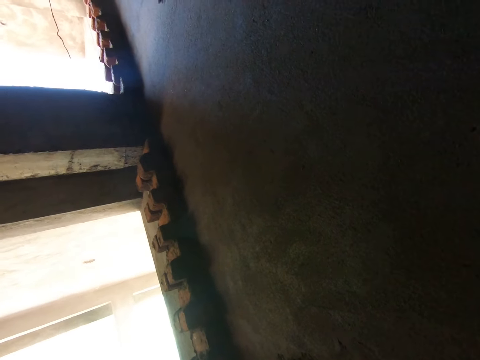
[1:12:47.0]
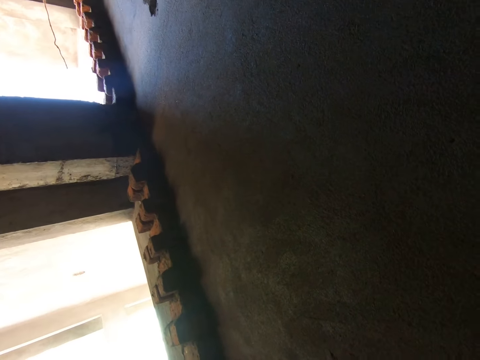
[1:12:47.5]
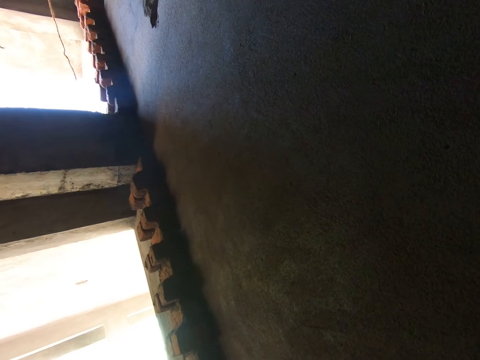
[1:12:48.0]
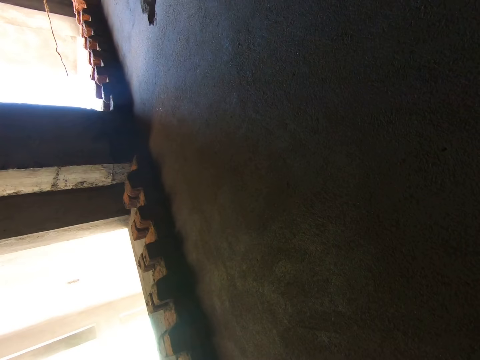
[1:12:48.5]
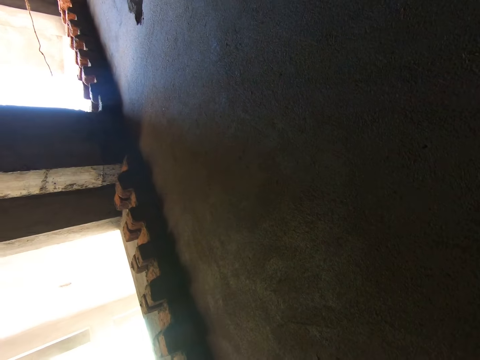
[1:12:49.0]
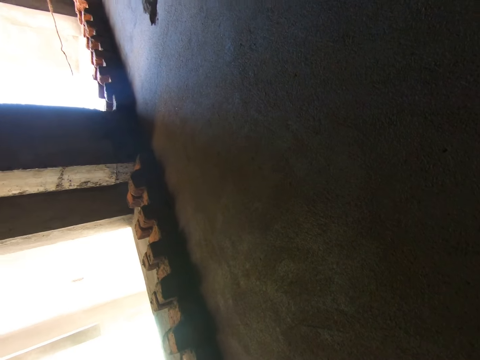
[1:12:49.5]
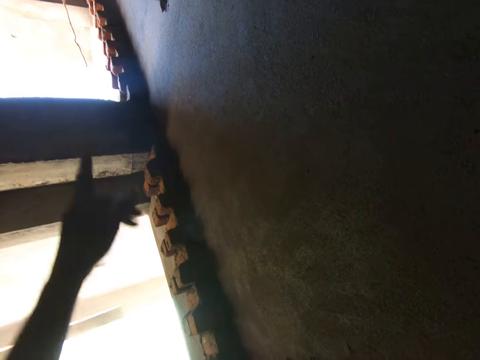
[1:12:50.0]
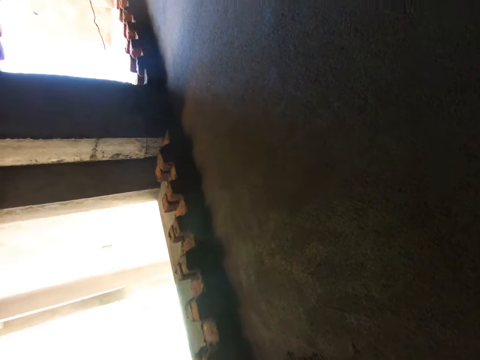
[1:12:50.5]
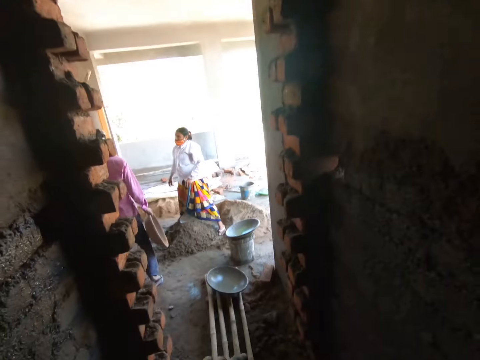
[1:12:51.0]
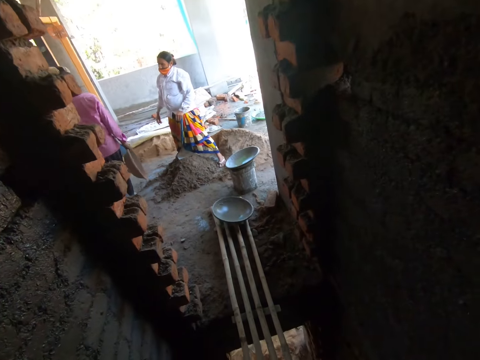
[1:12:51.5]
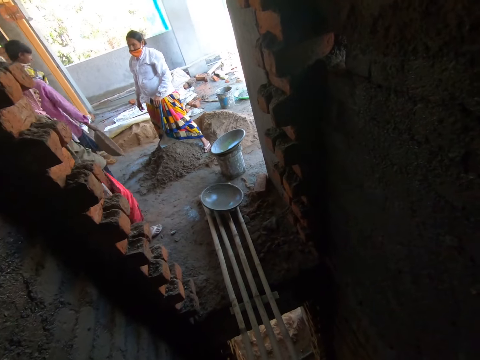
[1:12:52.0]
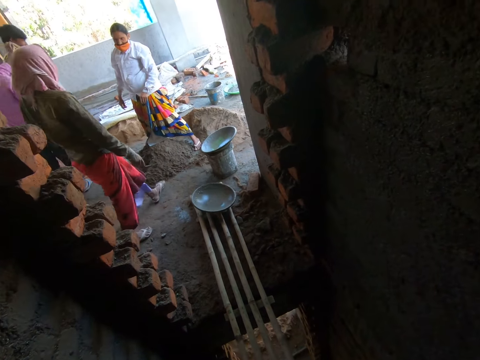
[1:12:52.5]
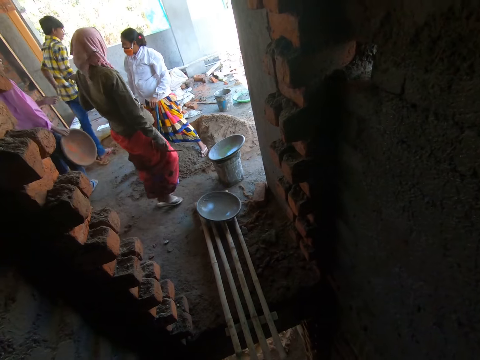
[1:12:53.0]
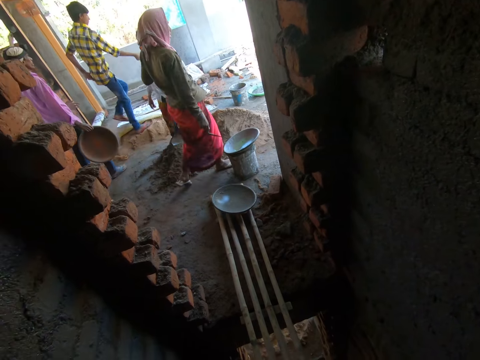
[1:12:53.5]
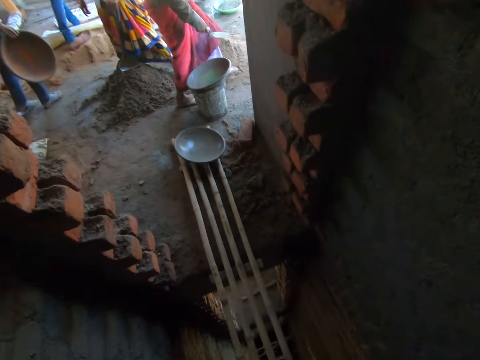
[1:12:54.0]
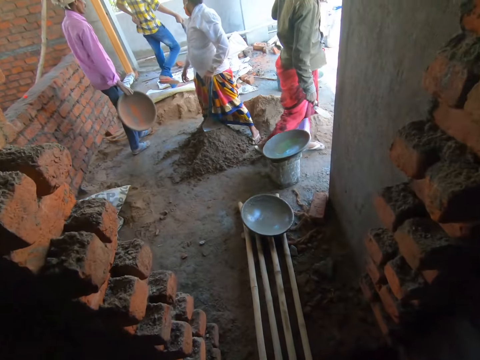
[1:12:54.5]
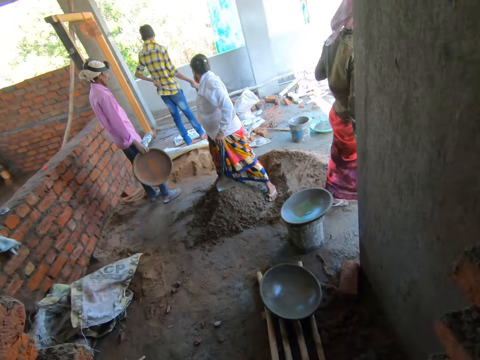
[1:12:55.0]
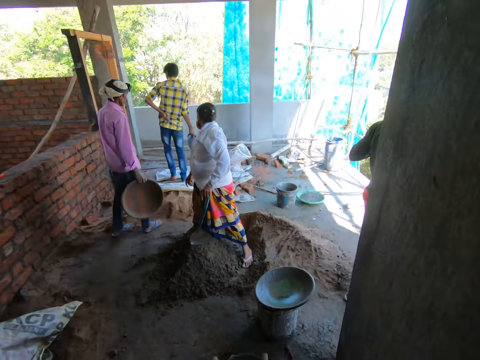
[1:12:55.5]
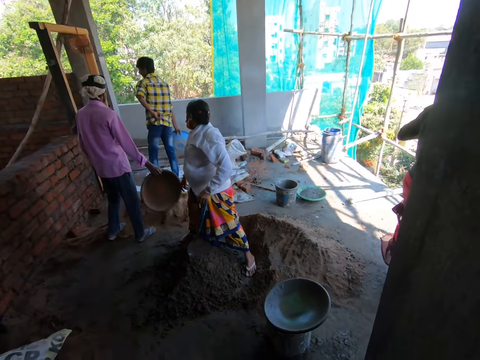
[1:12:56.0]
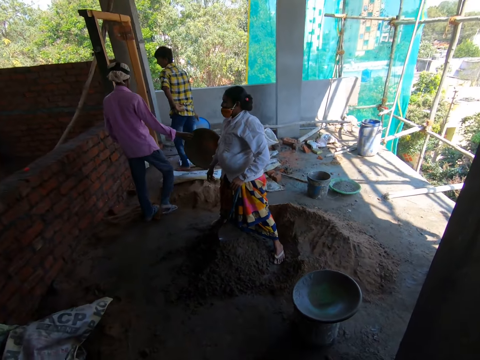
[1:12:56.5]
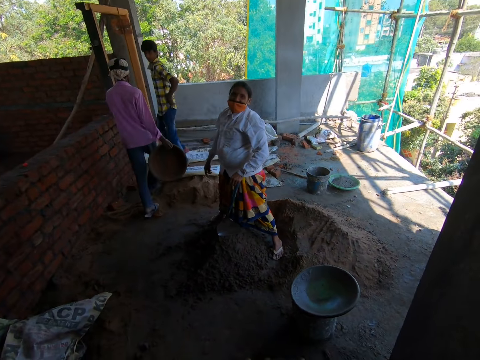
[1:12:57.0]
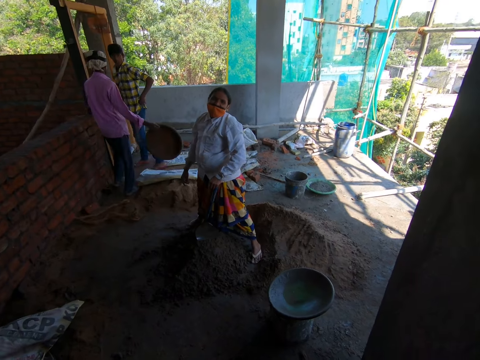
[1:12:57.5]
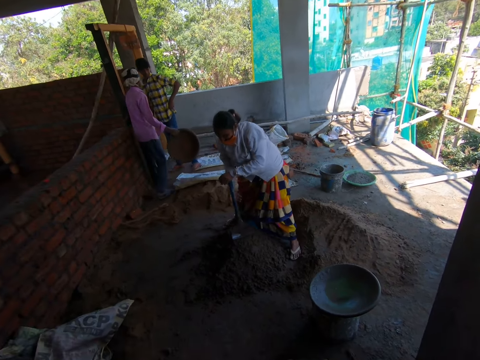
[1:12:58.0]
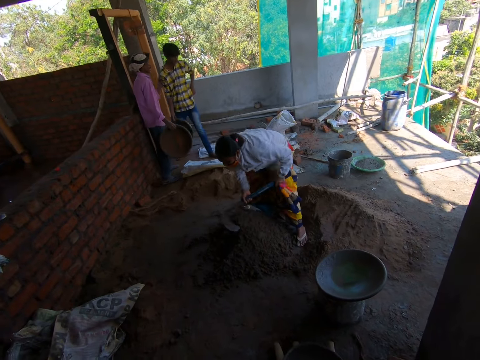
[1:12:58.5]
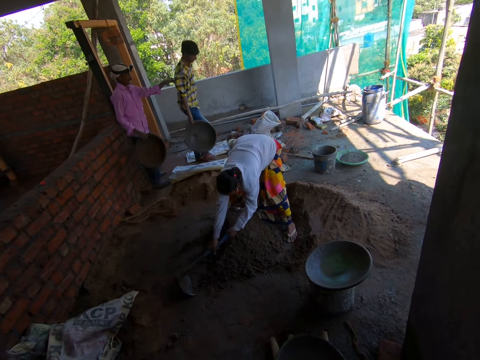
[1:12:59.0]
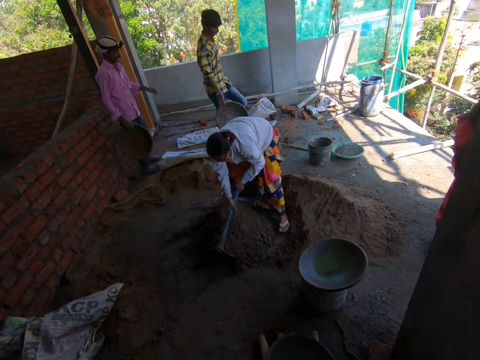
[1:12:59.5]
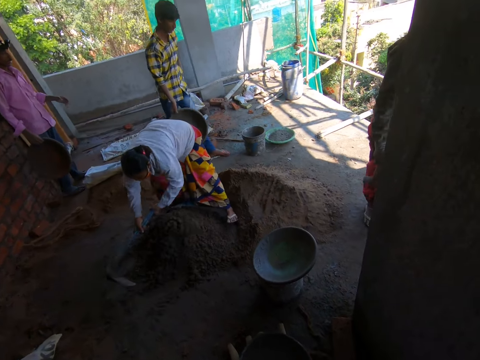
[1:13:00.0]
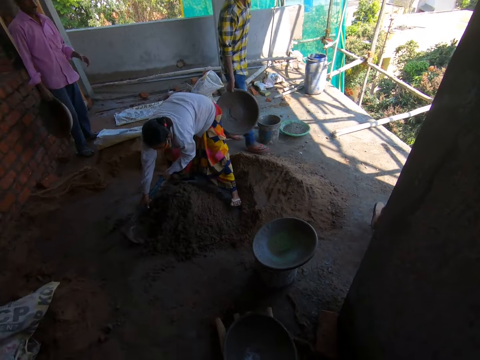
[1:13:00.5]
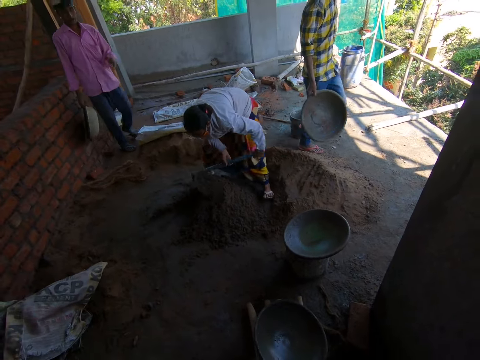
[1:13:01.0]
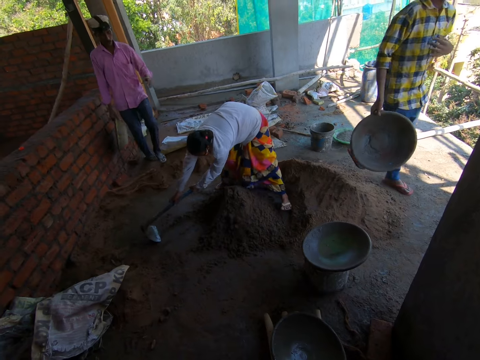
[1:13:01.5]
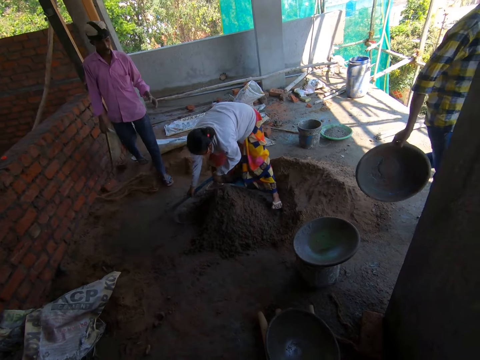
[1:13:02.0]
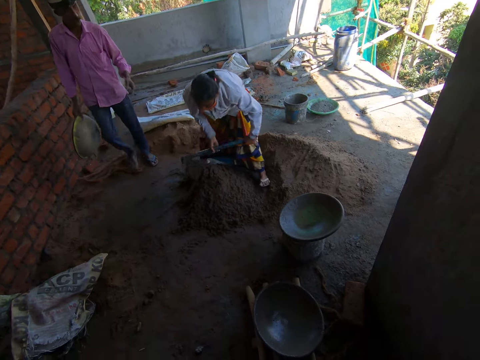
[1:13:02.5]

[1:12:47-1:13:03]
The man holds a mortar pan in his right hand. Another woman walks past the woman. Another man walks towards the woman in the construction site. The camera wearer speaks to the woman, the other woman, the first man and the other man. The woman holds the hoe with her hands. The first man touches the other man with his left hand. The woman mixes the mixture of sand, cement and water on the ground with the hoe in her hands. The other man walks past the woman.

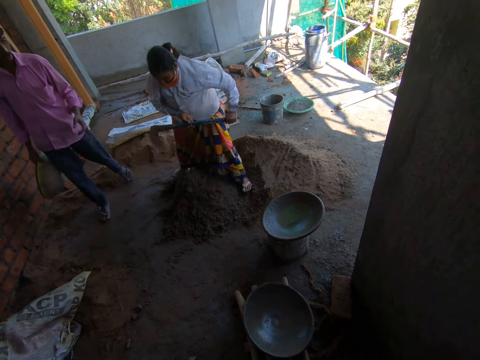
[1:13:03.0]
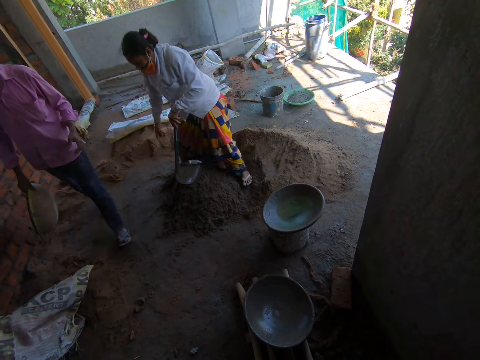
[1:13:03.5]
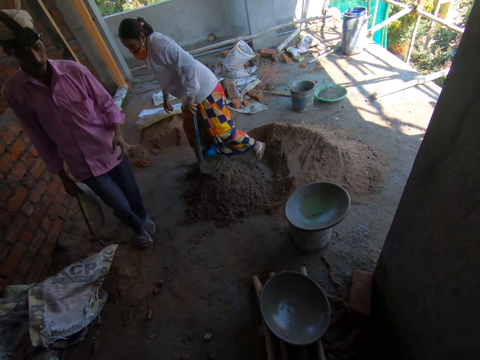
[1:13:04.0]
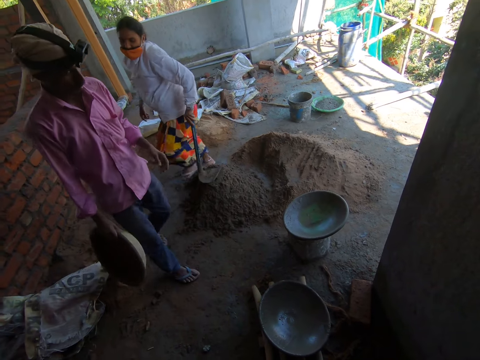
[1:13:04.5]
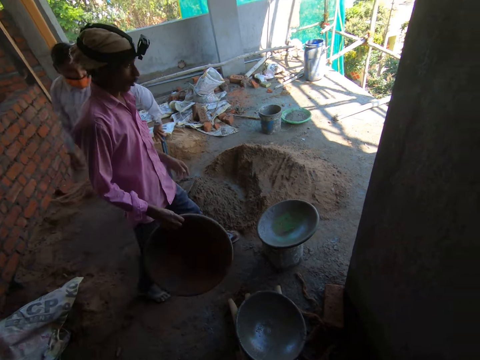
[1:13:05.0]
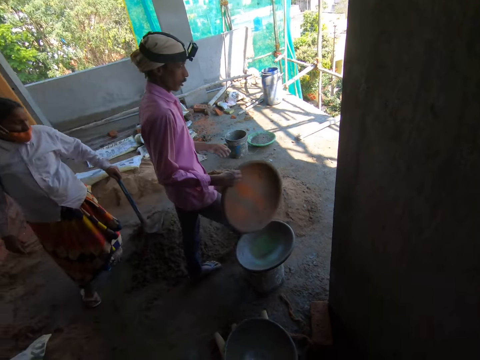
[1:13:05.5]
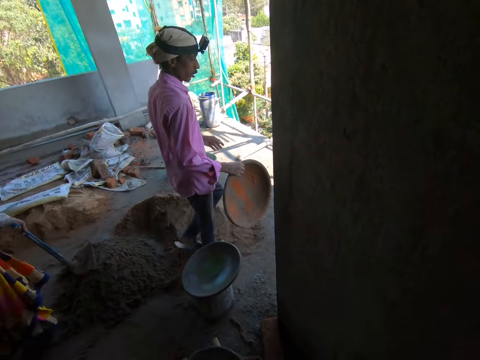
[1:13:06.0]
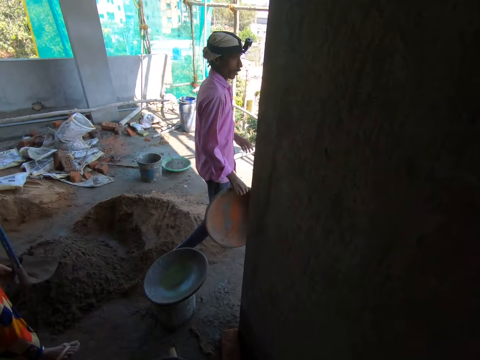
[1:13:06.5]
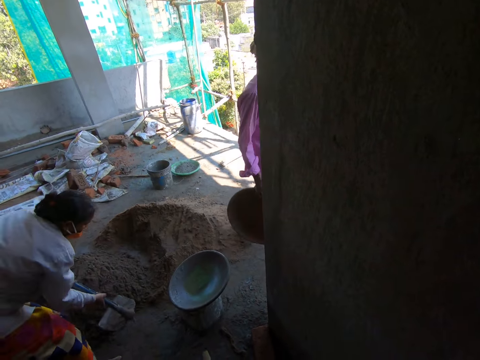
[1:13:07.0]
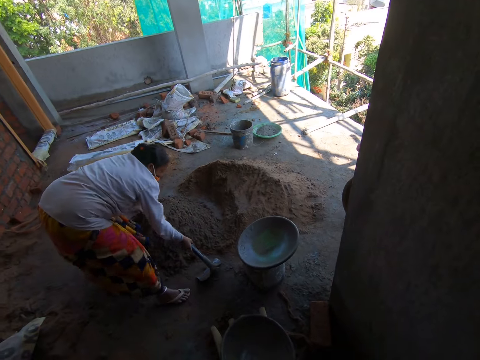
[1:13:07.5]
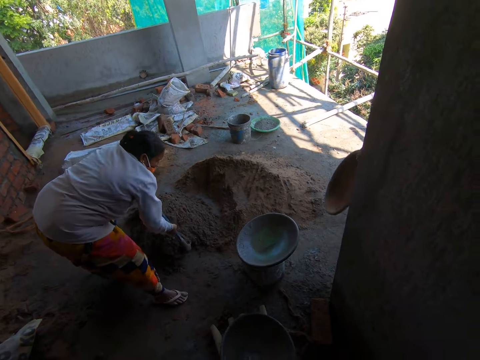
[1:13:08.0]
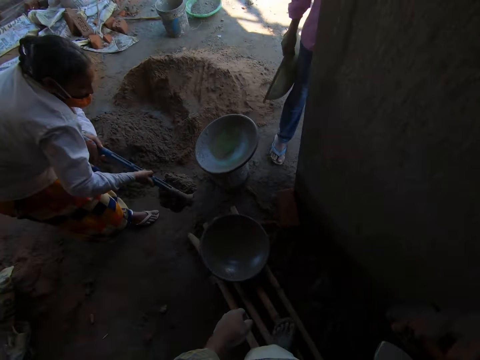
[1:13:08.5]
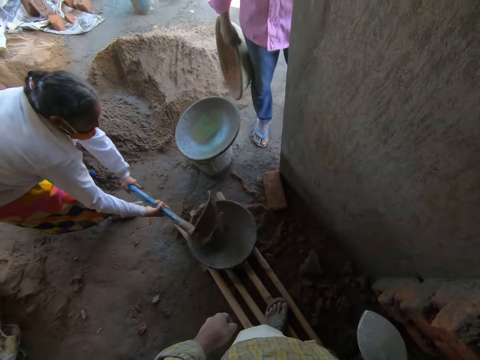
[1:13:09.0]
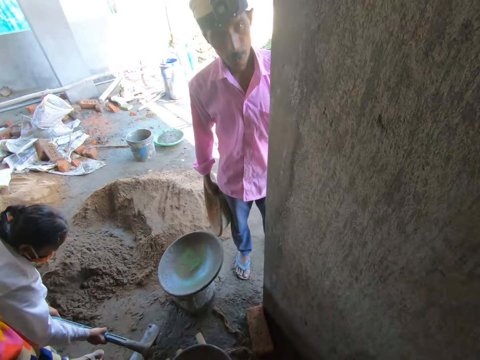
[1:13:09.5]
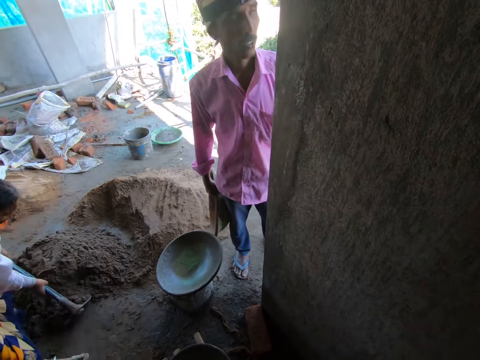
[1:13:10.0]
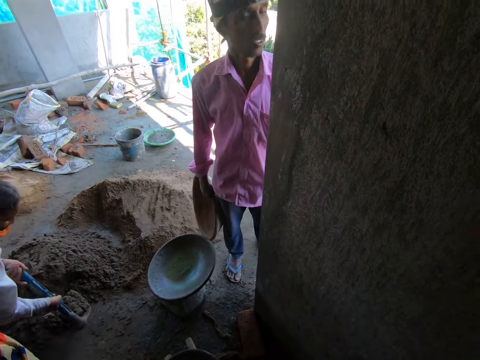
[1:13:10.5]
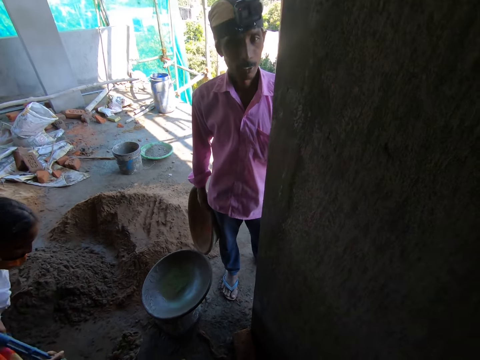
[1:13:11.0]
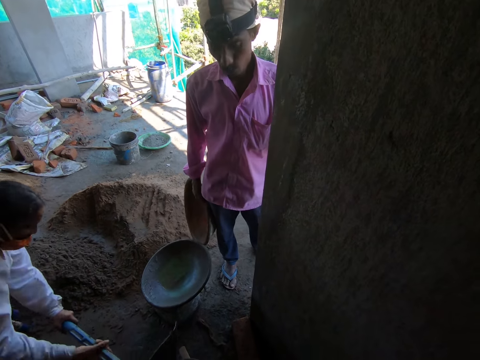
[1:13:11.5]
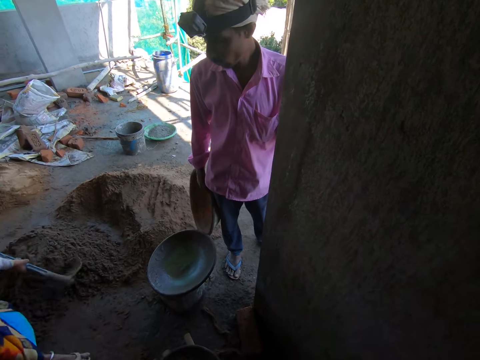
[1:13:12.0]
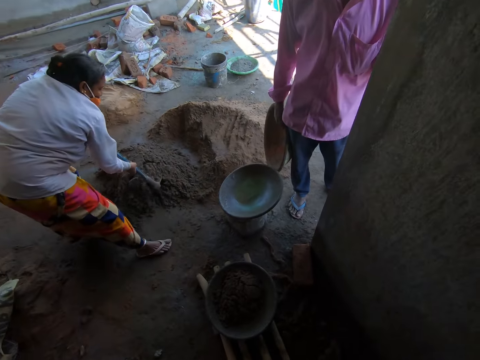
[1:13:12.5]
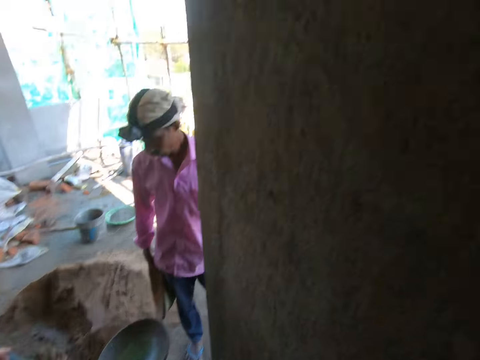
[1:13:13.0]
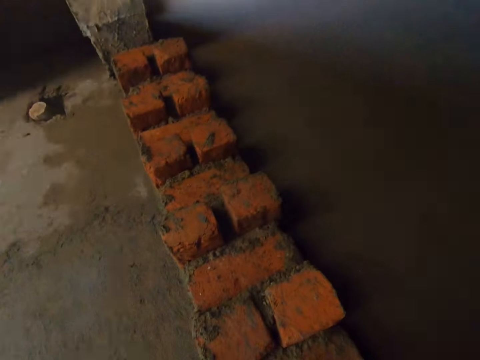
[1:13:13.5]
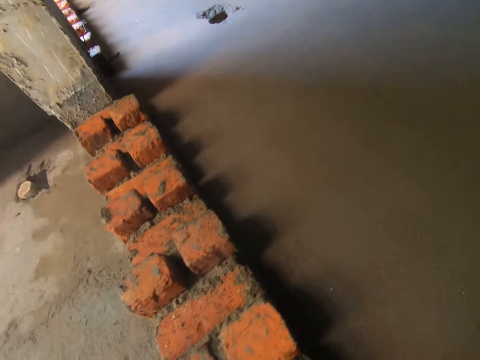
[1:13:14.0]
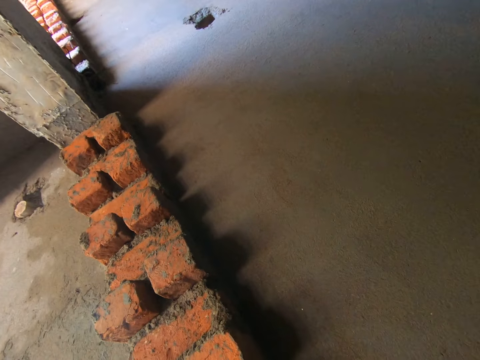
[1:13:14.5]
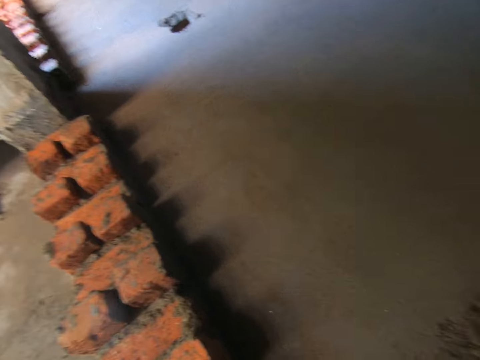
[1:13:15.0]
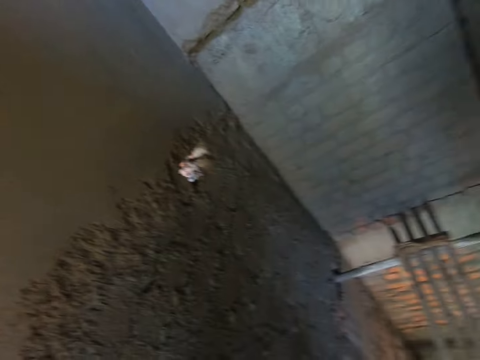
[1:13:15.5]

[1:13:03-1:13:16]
The woman places the hoe on the concrete with her left hand. She packs the concrete from the ground with the hoe in her hands. She pours the concrete on the hoe in her hands into a mortar pan. A man talks to the camera wearer. The woman packs the concrete from the ground with the hoe in her hands. She pours the concrete on the hoe in her hands into the mortar pan. She packs the concrete from the ground with the hoe in her hands.
